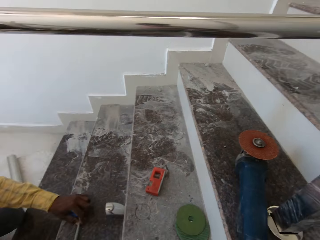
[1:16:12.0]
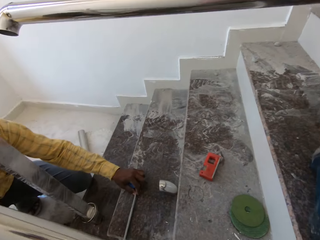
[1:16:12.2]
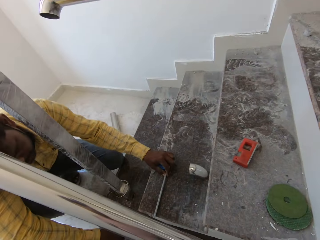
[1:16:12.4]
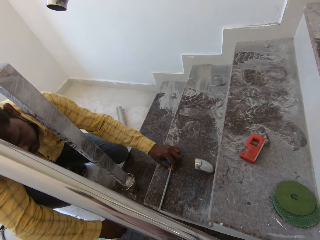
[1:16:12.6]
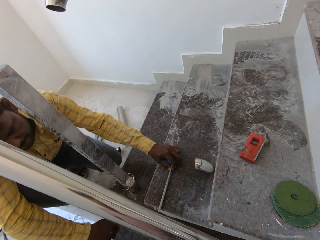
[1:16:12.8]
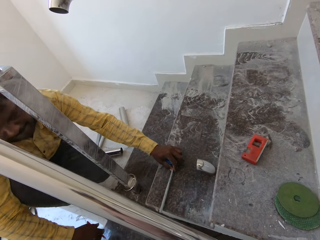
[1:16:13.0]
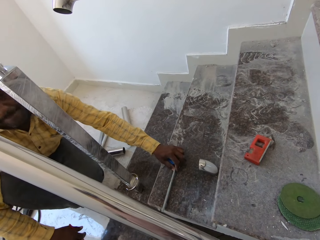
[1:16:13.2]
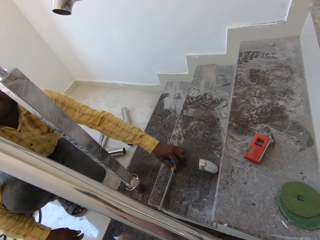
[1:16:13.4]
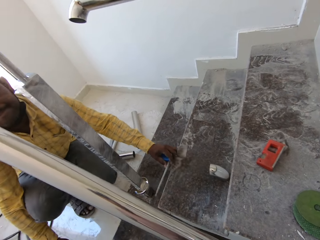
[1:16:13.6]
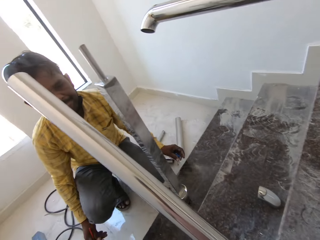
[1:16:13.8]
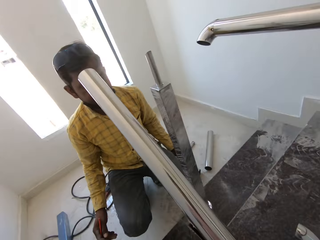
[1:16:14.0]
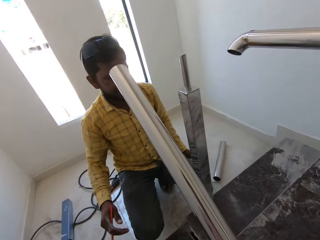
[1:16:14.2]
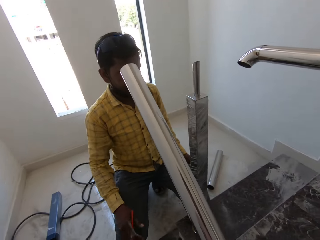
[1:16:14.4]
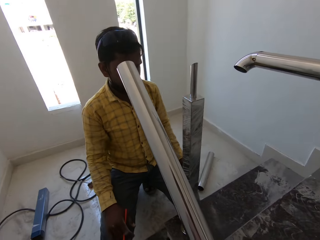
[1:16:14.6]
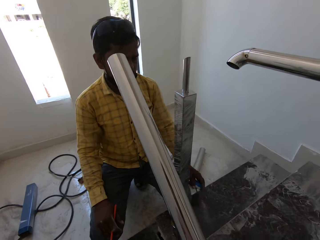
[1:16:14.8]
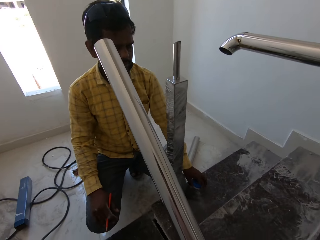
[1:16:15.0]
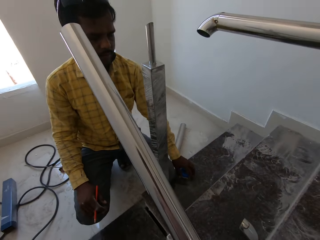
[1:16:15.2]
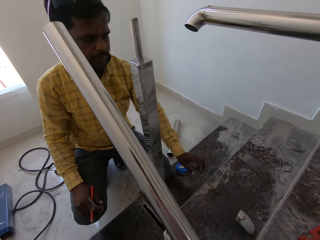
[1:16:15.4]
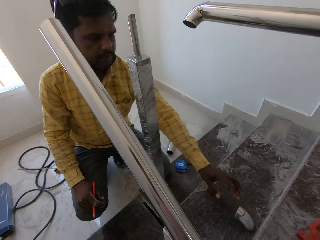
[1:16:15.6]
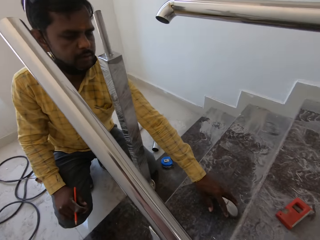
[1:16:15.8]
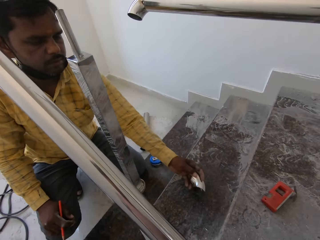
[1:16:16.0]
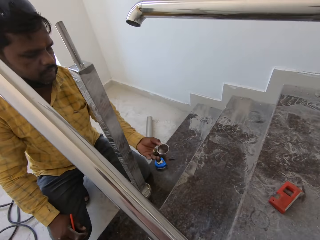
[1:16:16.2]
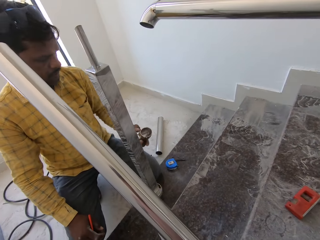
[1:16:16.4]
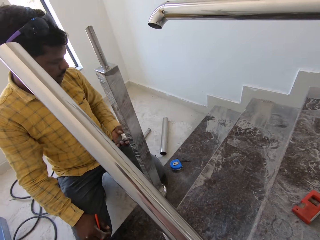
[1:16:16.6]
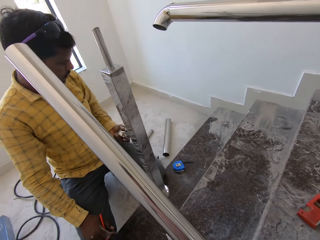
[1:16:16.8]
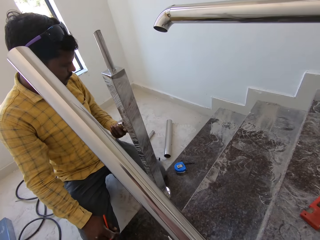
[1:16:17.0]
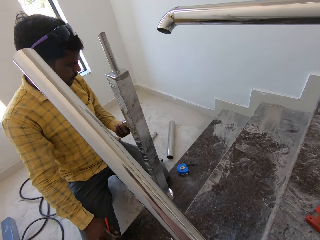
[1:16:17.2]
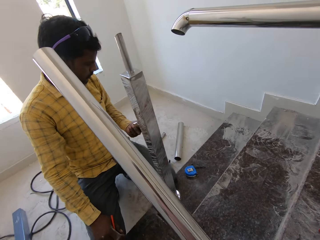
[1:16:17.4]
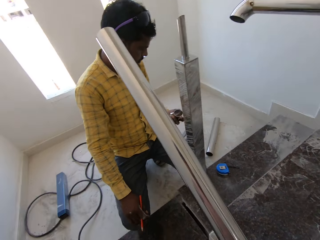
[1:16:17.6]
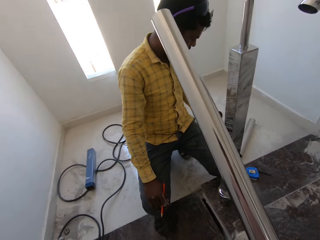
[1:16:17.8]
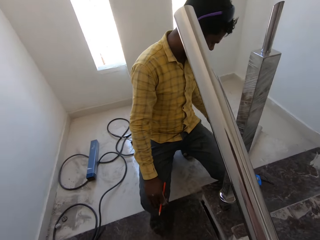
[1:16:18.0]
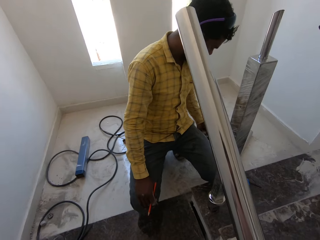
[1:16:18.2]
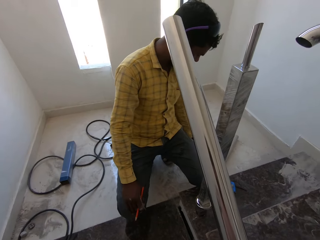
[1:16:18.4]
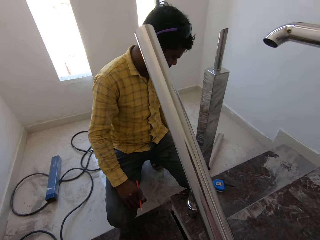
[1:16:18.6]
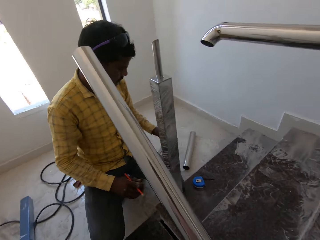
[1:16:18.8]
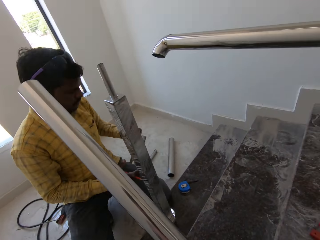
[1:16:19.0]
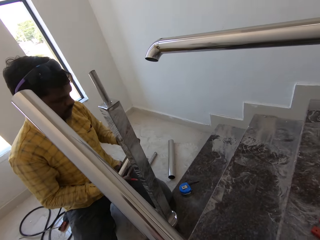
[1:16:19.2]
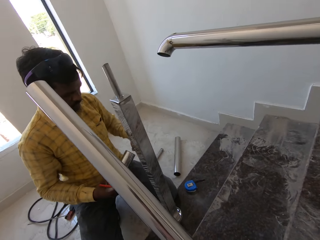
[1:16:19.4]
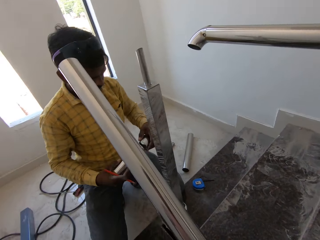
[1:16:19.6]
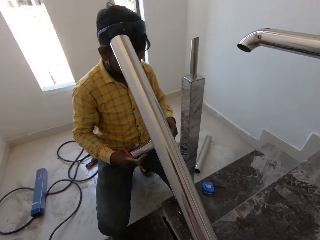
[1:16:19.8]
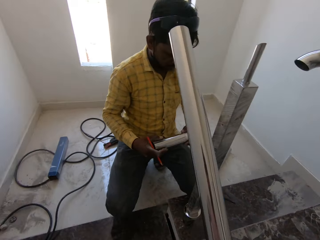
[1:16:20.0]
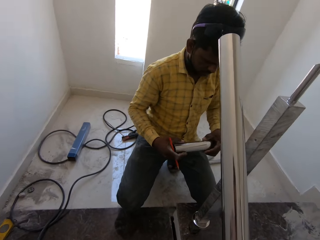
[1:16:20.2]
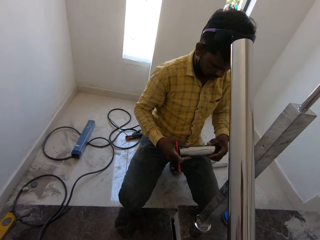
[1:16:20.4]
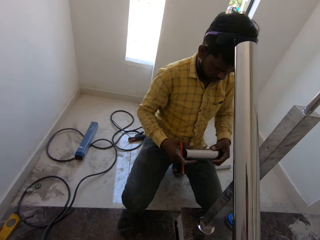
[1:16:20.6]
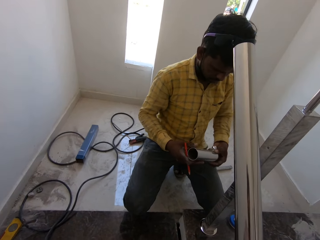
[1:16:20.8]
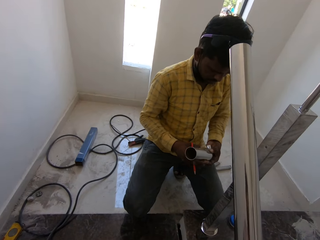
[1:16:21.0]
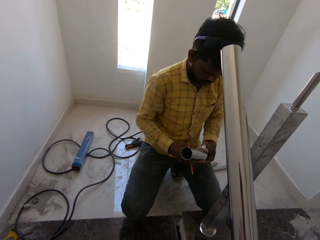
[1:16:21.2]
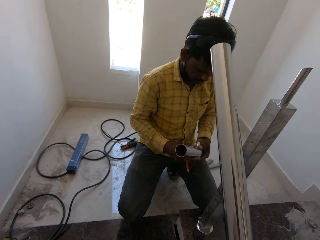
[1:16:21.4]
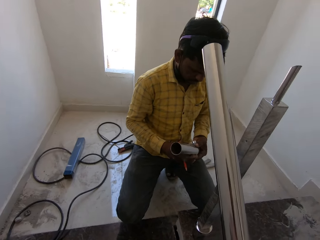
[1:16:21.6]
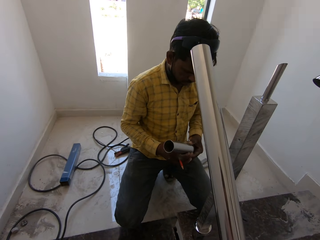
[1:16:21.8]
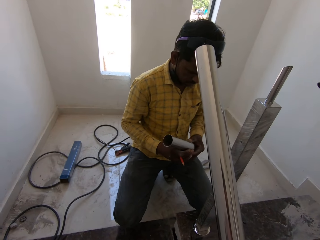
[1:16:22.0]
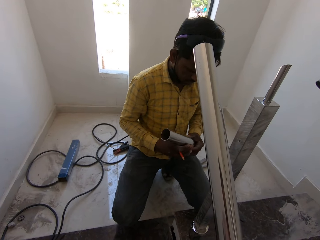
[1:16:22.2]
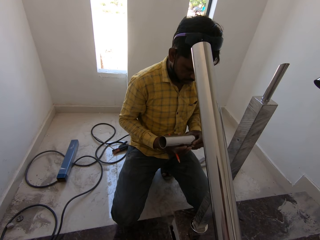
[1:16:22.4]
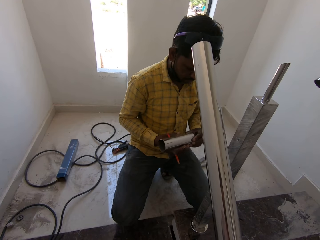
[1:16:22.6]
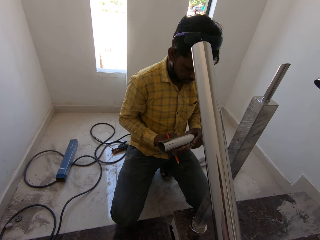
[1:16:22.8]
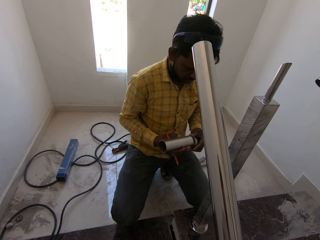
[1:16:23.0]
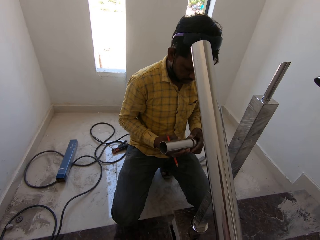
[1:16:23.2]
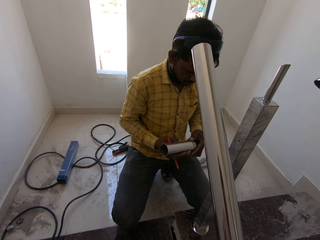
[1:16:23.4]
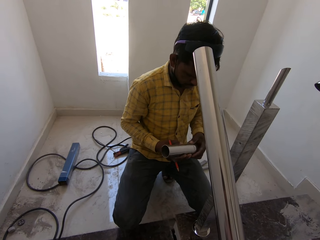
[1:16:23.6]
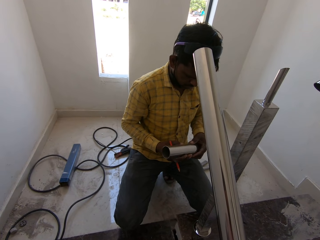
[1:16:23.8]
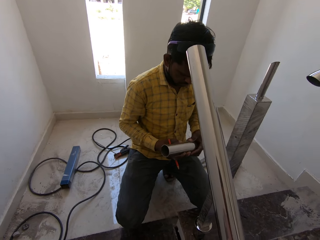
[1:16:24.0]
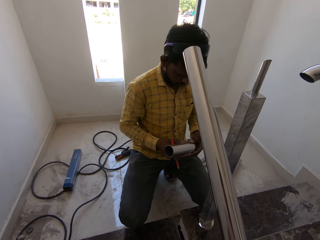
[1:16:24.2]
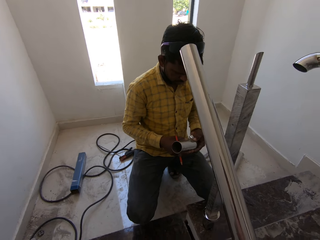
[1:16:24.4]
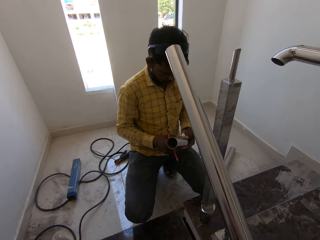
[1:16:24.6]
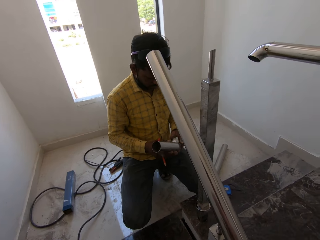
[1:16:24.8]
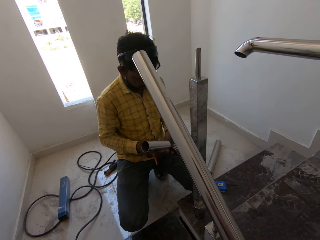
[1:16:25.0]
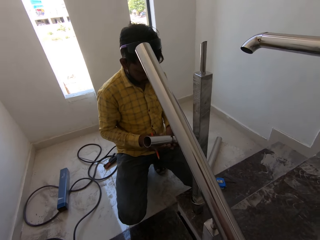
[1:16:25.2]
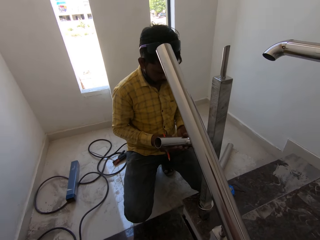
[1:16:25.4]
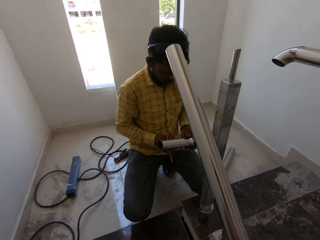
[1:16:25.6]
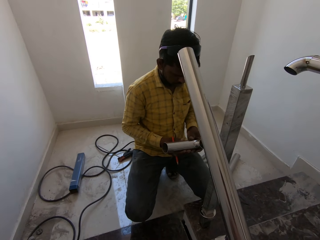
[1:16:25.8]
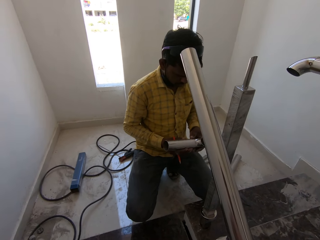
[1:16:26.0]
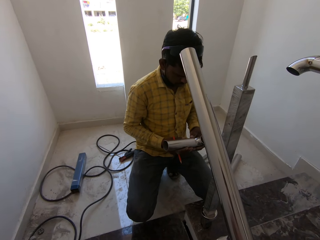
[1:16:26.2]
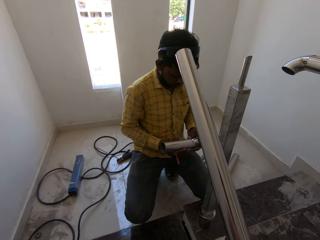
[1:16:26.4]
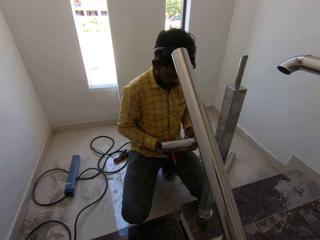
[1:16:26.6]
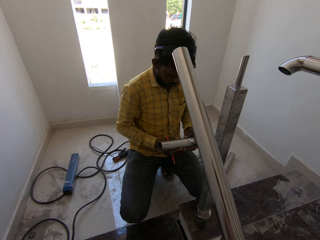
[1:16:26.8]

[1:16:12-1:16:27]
The man drops a measuring tape on the staircase with his left hand. The man picks the protective edge from the staircase with his left hand. The camera wearer looks around. The man holds a railing with both hands. The man attaches the protective edge to the railing with his left hand.

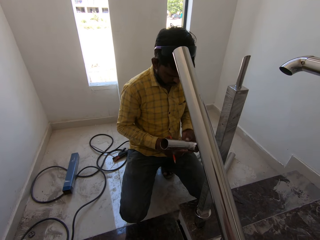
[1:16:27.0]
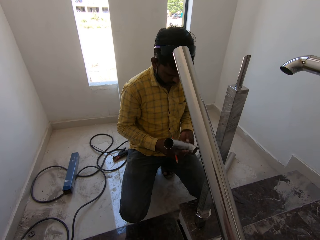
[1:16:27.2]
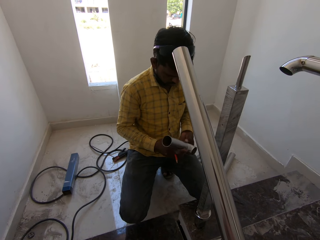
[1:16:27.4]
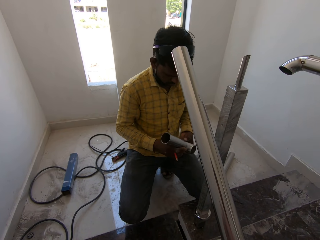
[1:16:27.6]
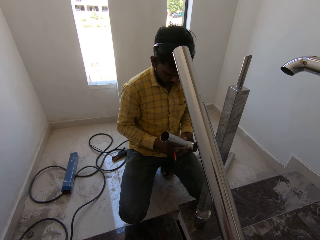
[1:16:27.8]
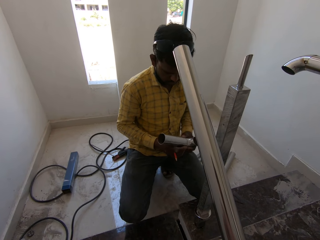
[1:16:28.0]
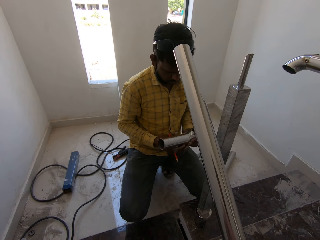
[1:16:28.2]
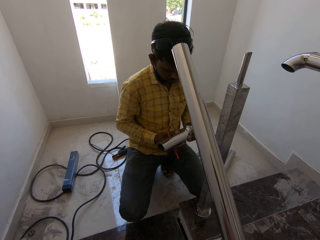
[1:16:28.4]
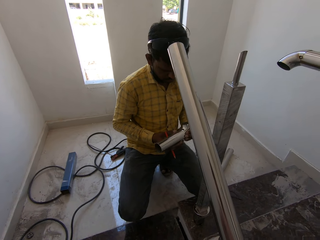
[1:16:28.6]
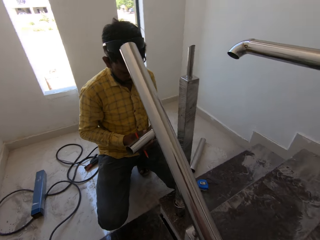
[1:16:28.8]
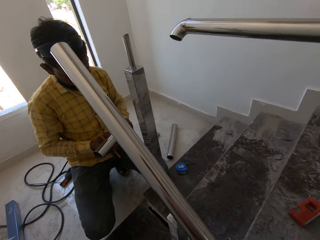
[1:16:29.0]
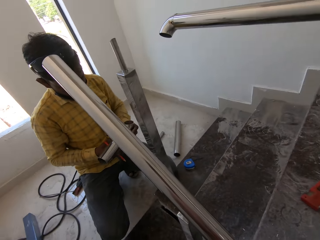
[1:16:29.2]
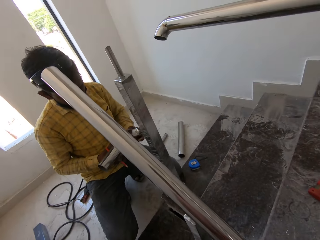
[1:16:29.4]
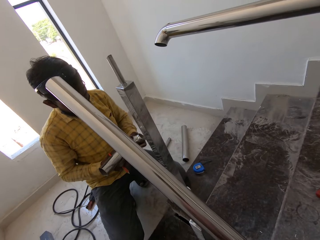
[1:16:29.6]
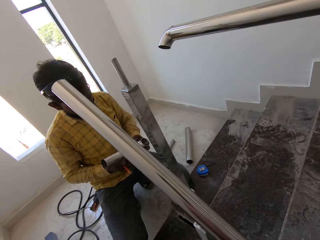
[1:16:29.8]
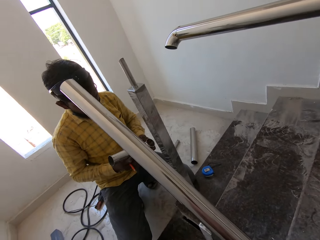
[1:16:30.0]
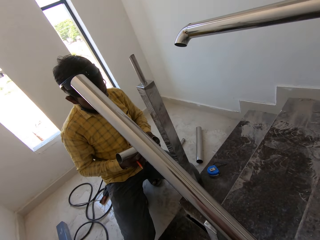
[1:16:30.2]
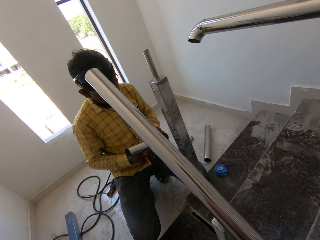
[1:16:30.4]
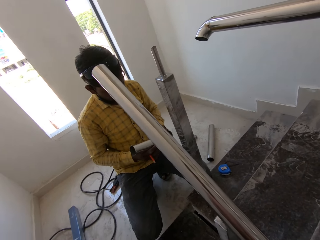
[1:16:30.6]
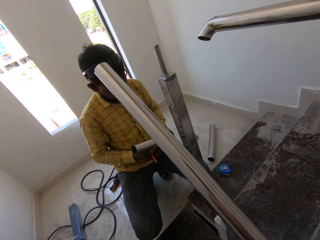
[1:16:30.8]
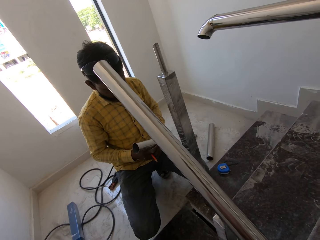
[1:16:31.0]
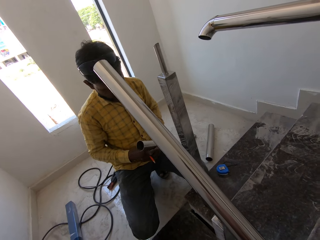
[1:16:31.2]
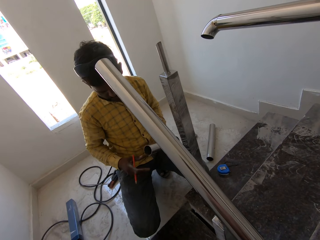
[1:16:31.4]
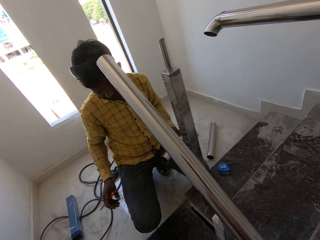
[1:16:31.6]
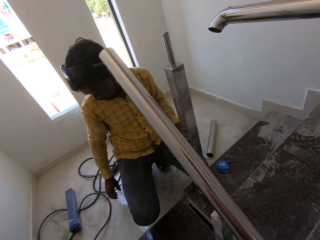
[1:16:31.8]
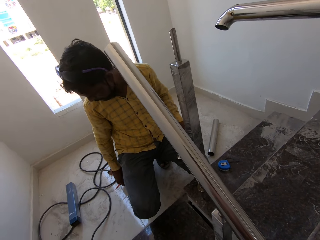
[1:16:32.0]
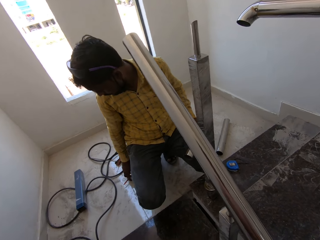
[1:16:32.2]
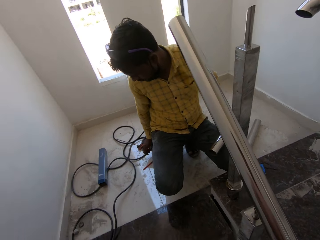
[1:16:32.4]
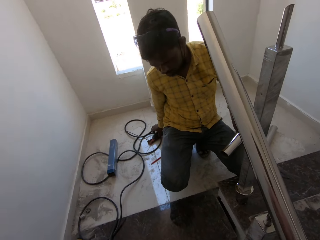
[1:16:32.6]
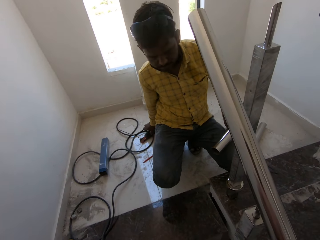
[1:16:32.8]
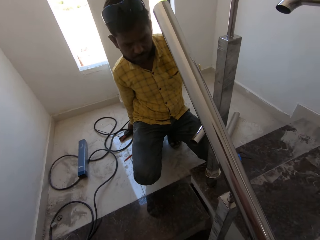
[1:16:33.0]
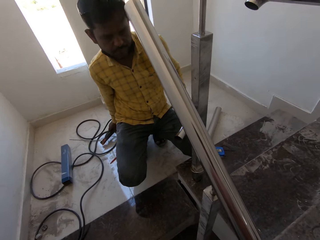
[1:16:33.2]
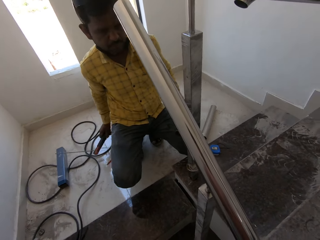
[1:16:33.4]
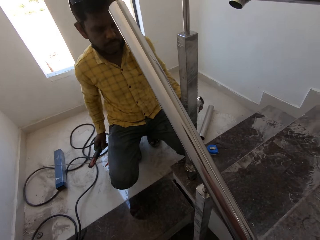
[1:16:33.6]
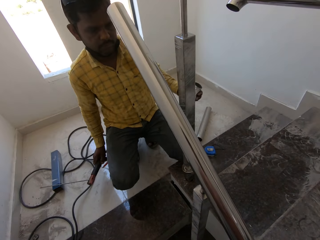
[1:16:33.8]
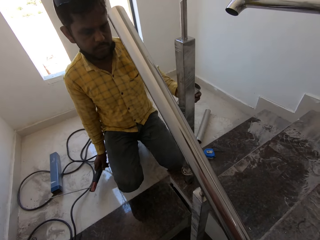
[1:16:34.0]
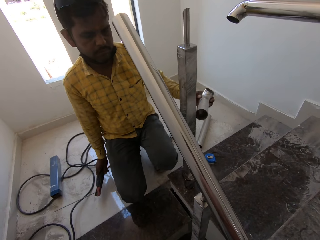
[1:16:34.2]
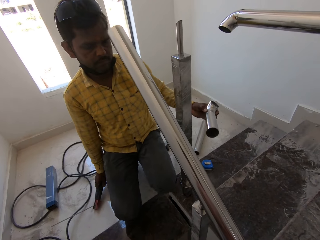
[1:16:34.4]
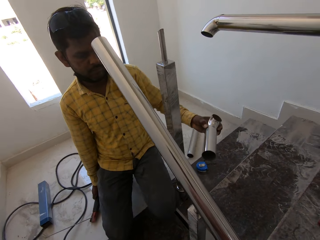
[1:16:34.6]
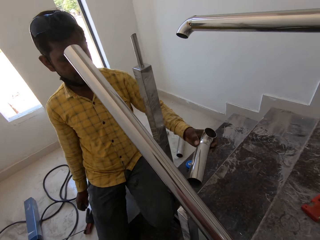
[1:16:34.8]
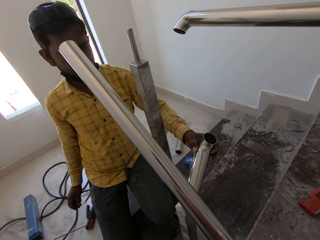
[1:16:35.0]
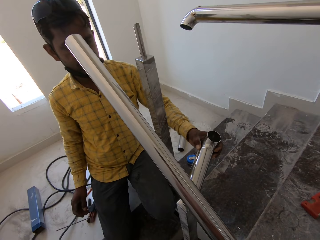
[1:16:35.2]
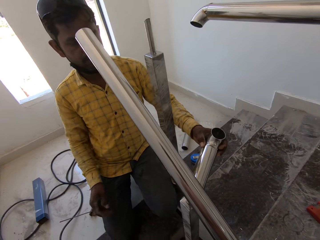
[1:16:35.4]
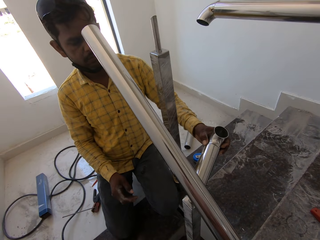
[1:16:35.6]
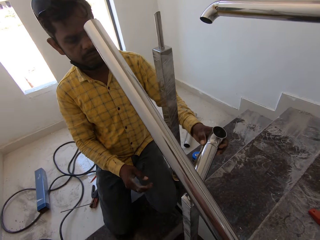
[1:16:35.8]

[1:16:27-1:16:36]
The man drops the pencil on the floor with his right hand. The man picks the welding plier from the floor with his right hand. The man drops the welding plier on the floor with his right hand.
